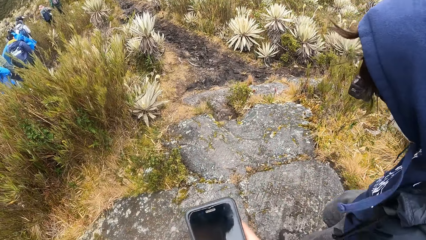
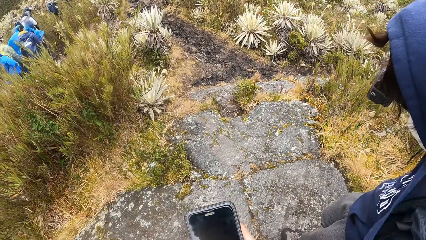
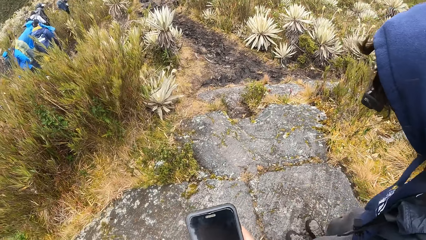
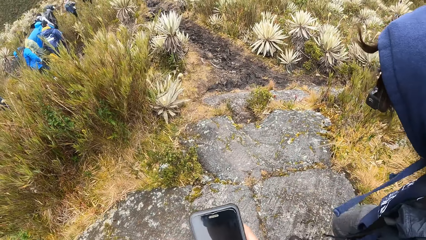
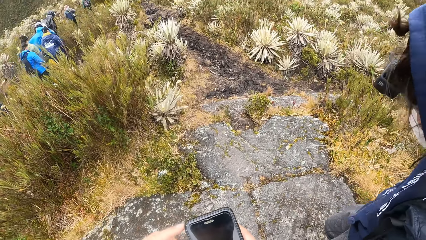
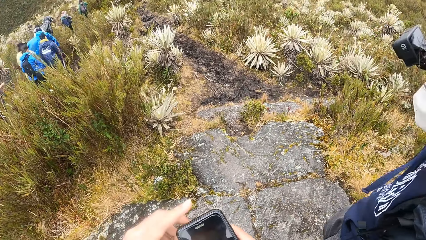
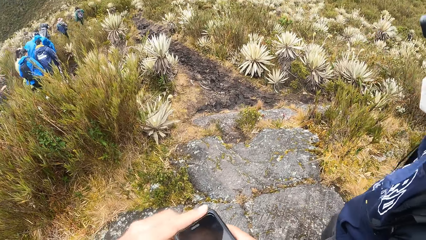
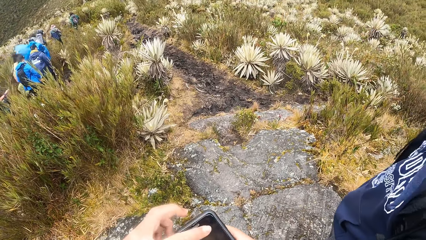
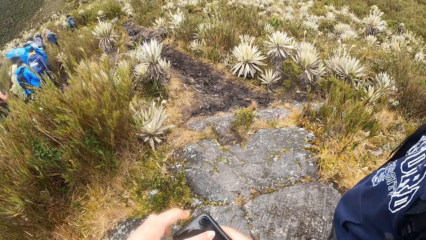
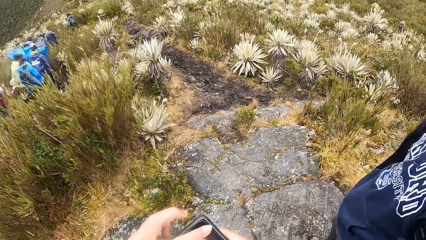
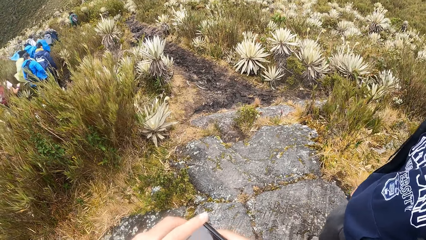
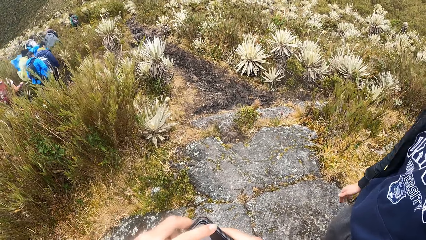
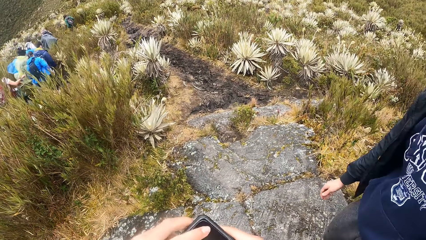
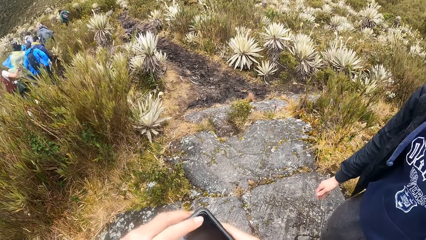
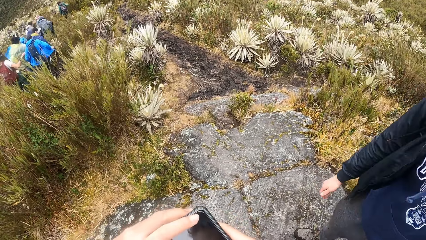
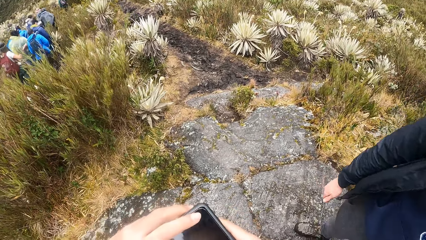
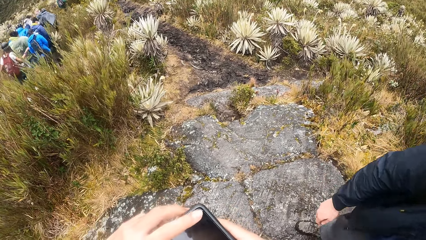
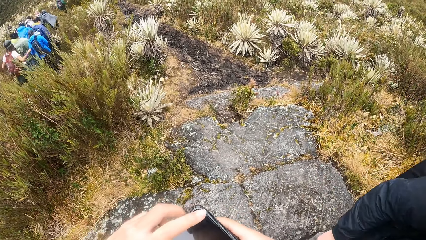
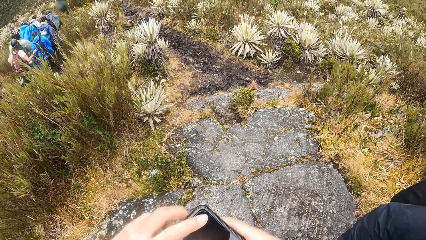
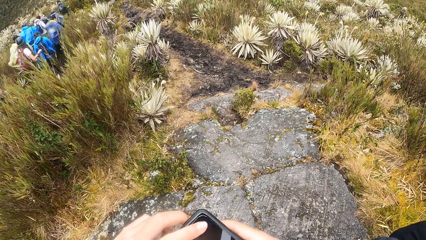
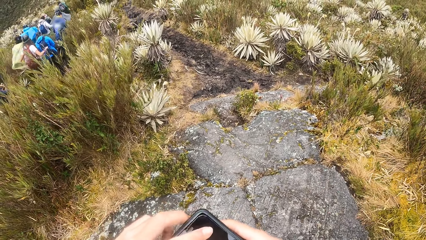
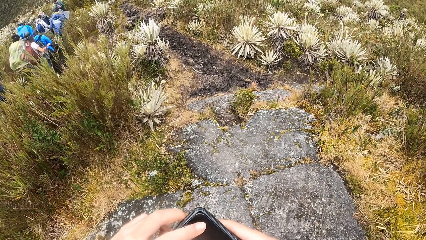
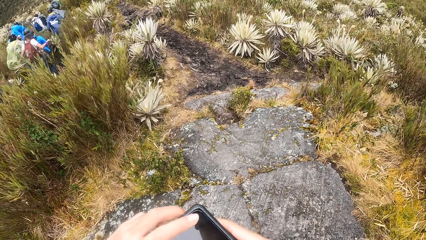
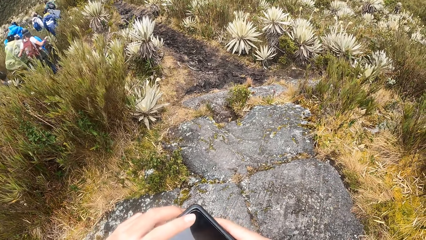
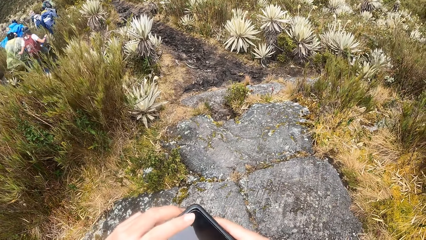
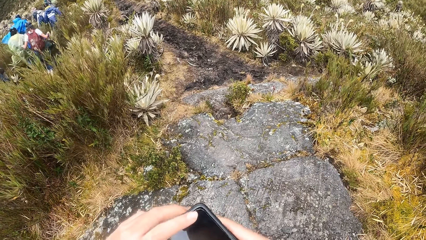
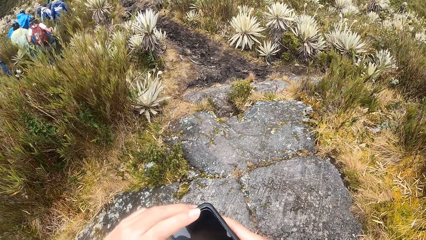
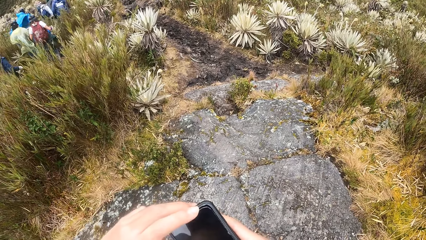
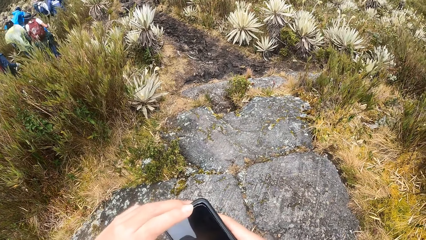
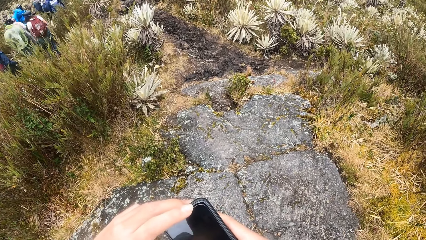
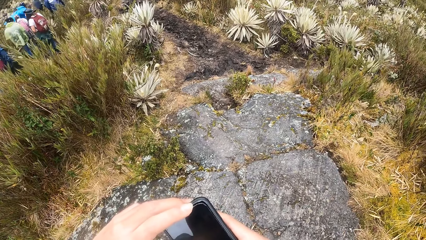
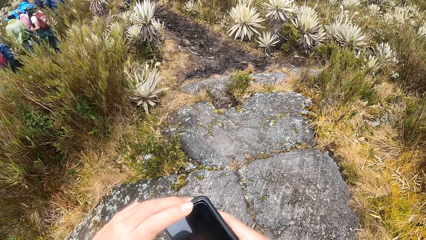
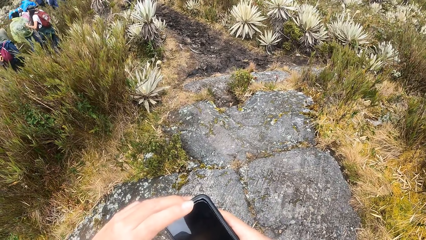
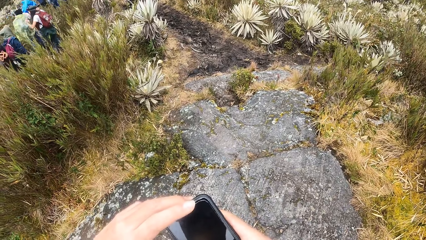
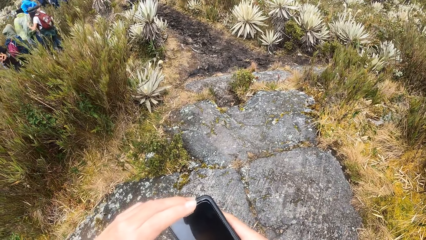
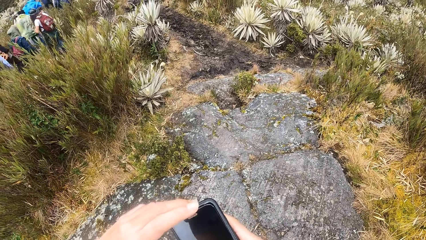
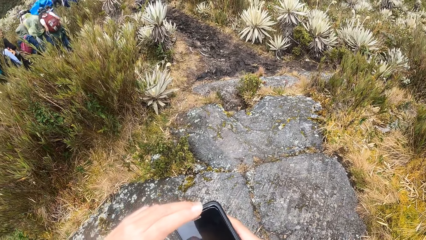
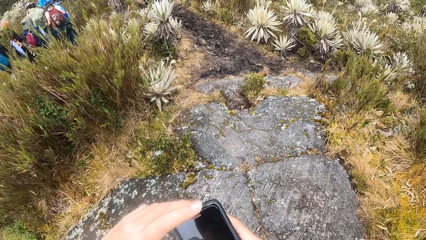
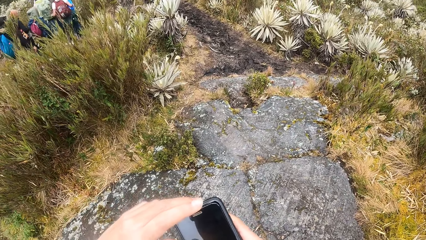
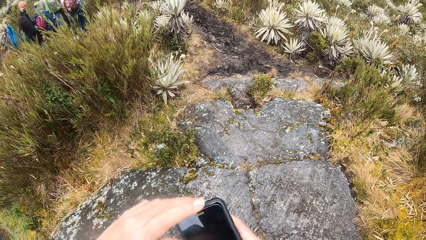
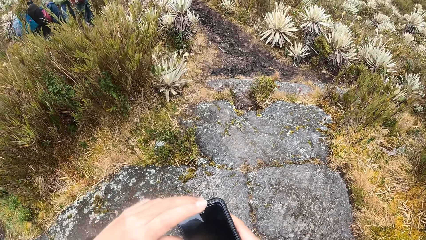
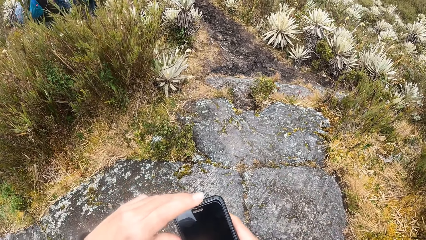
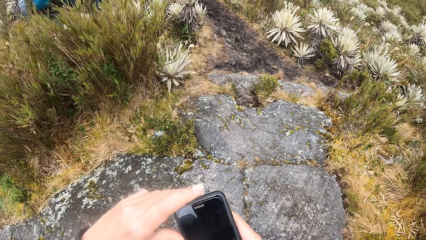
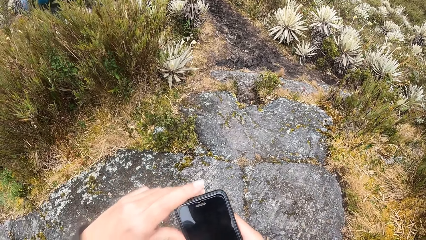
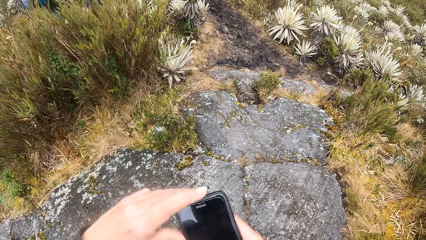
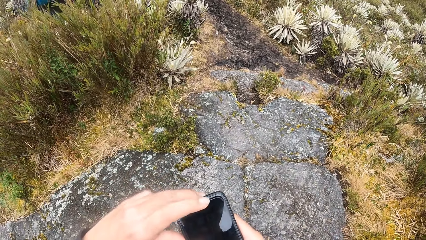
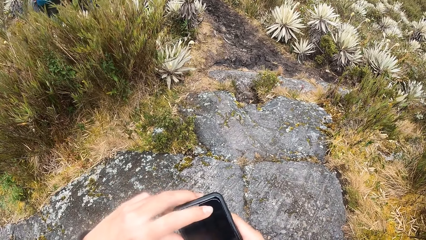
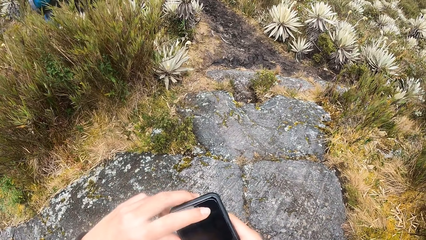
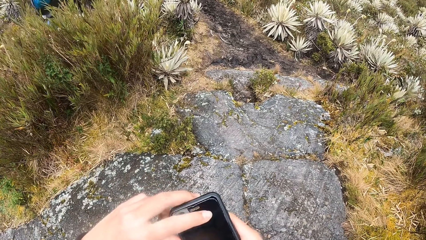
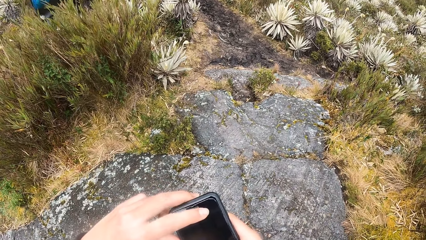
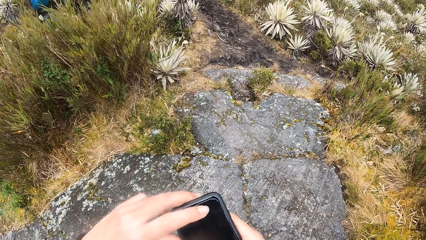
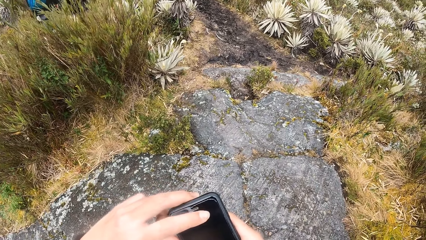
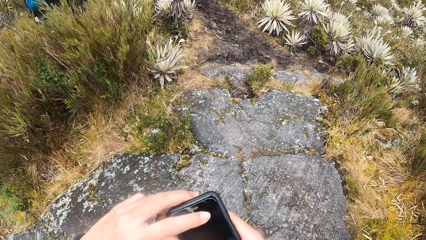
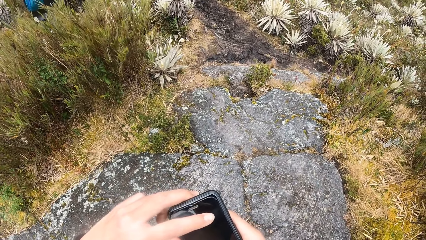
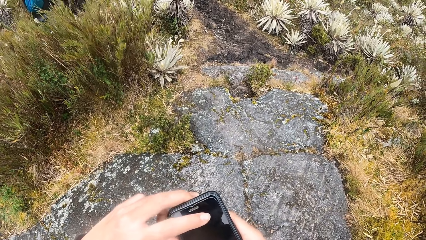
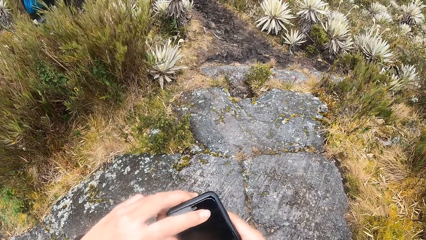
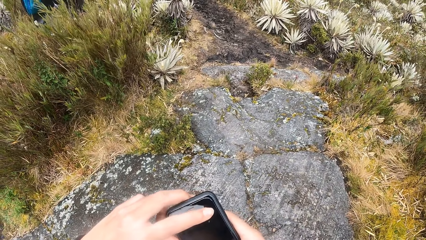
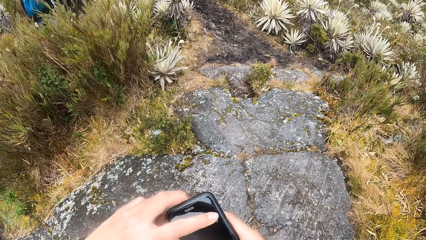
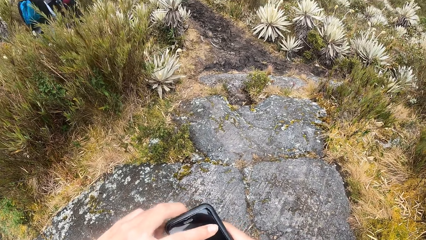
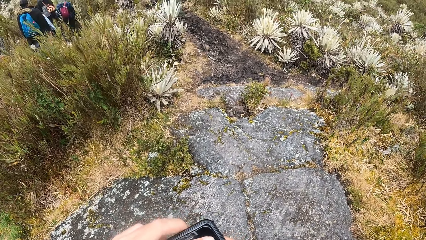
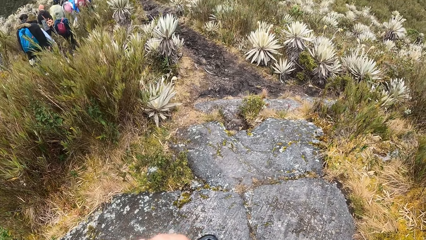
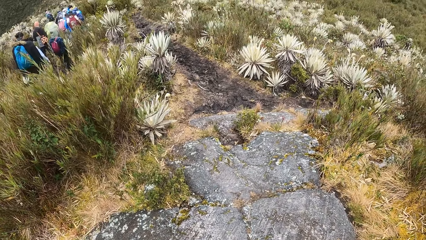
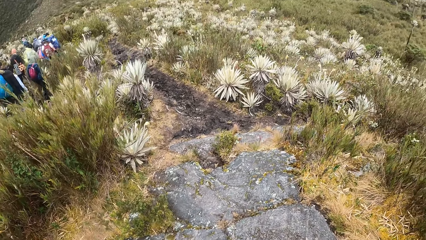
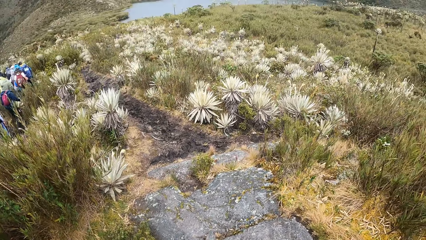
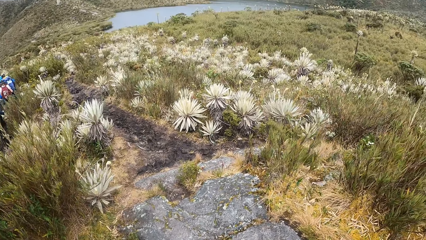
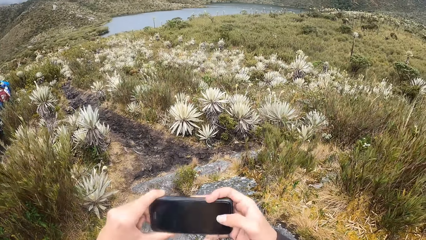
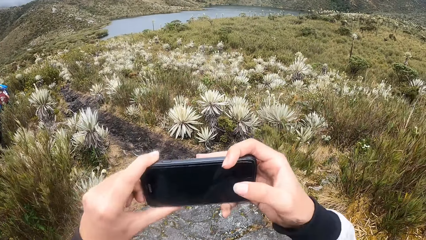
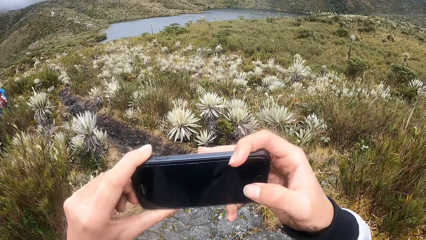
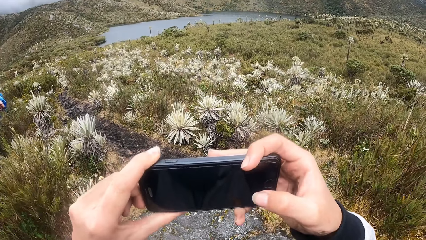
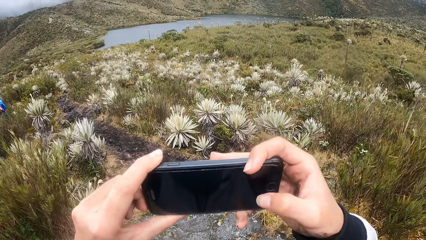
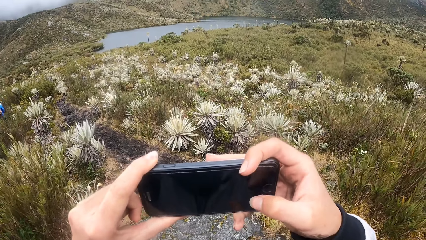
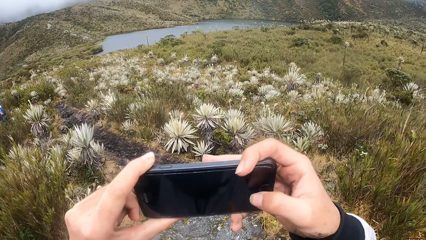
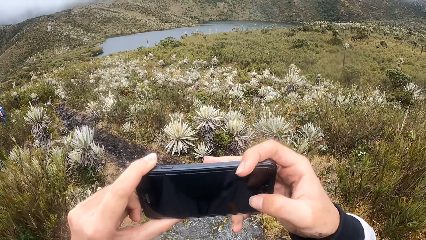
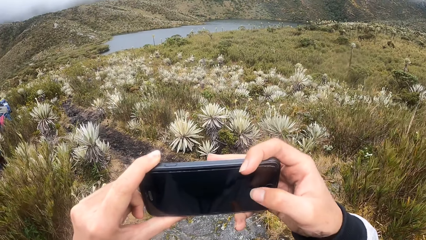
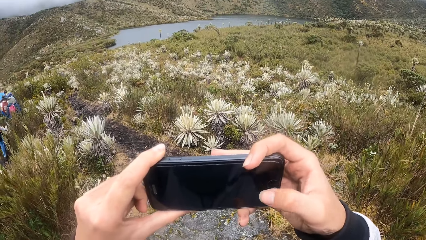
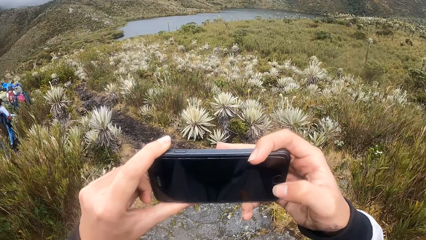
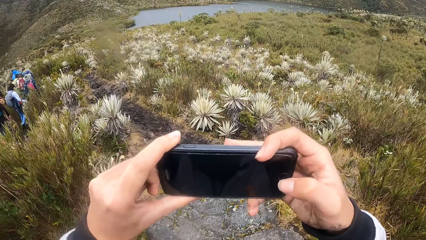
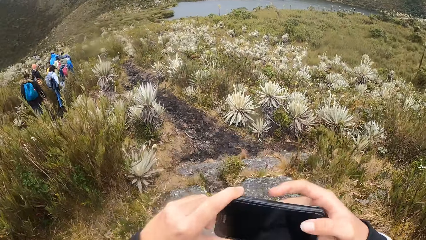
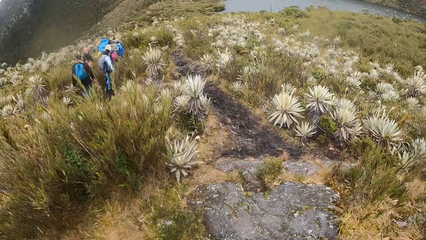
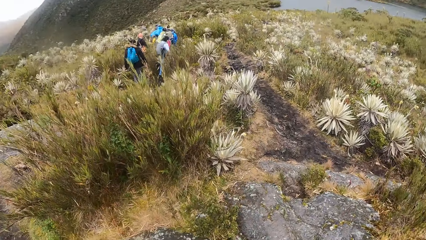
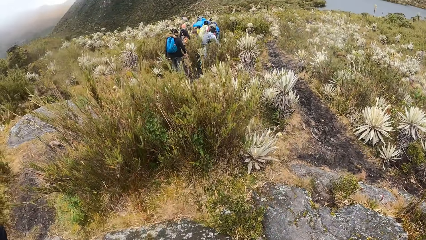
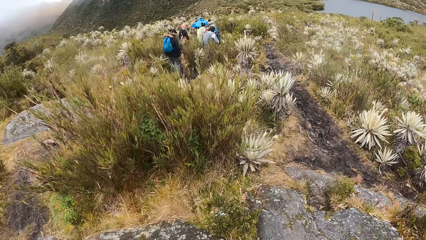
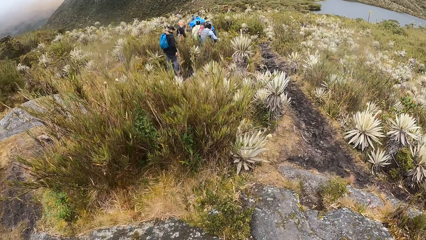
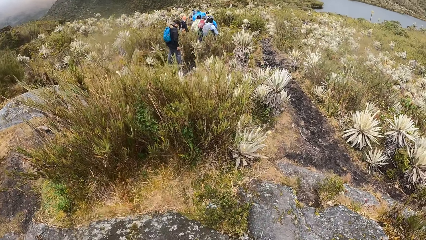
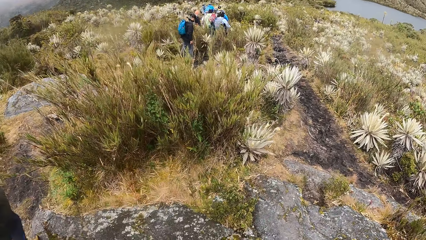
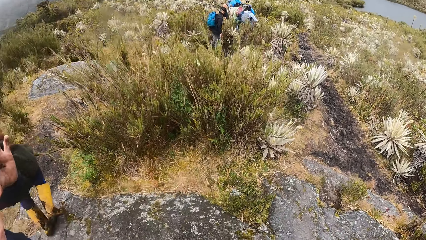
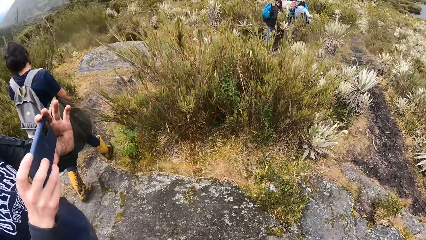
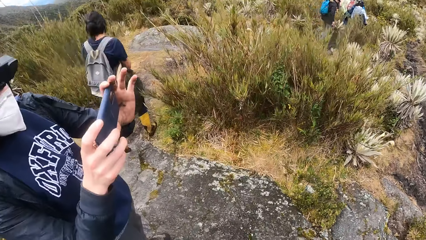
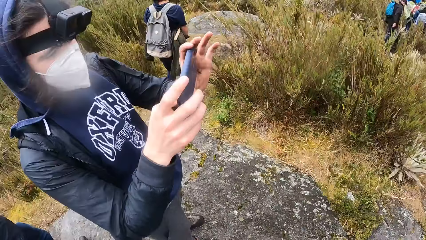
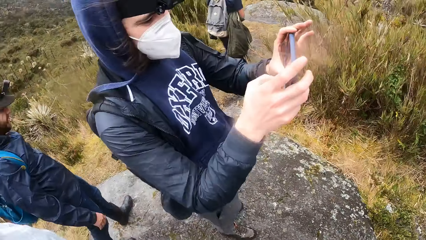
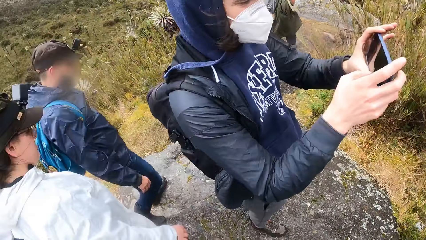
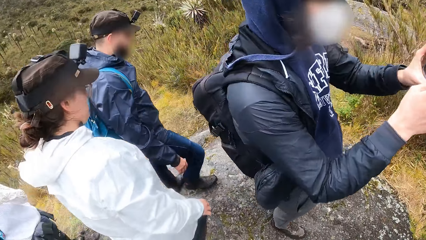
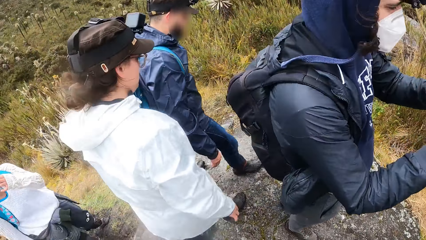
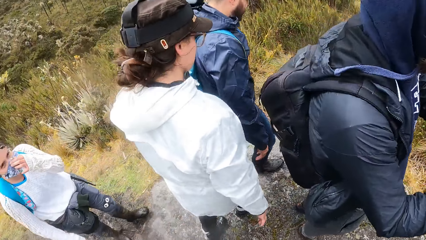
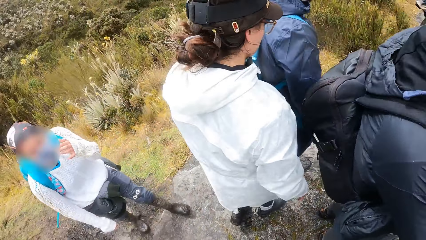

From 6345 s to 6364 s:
The camera wearer stares around. They take a photo. They look around. The man operates a phone with both hands and takes a photo.
